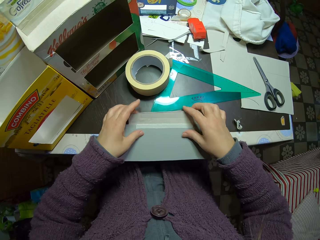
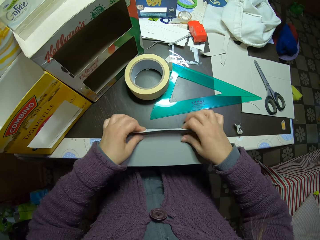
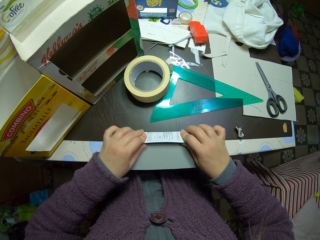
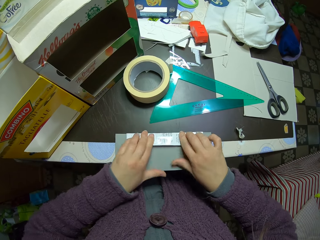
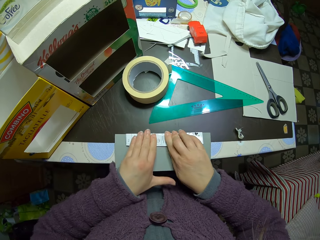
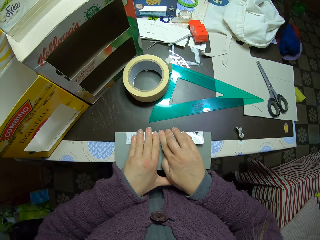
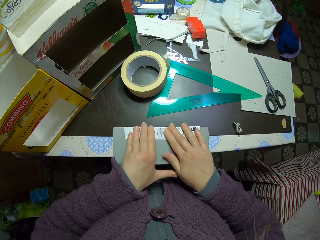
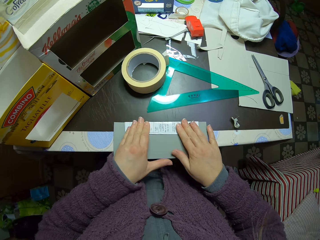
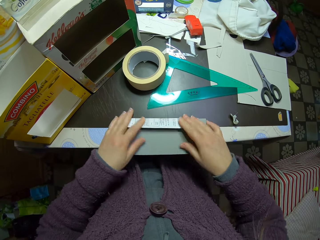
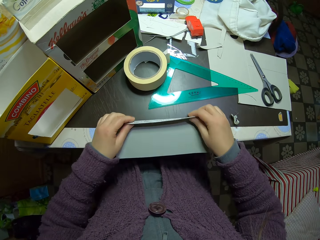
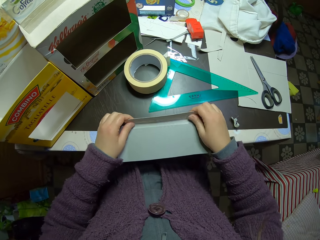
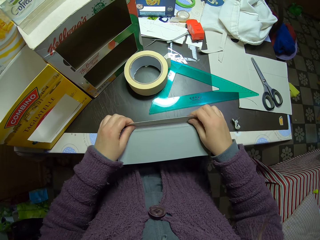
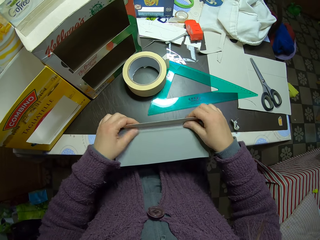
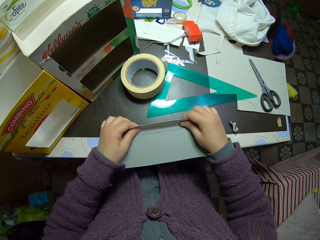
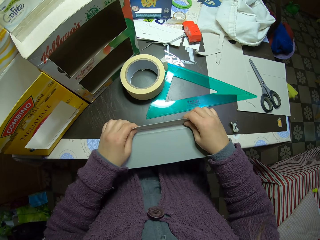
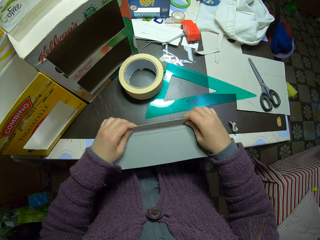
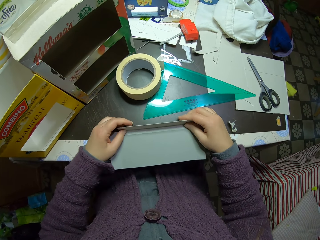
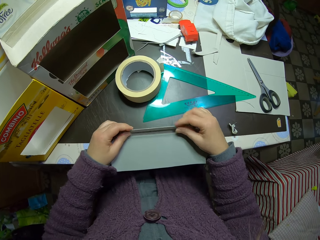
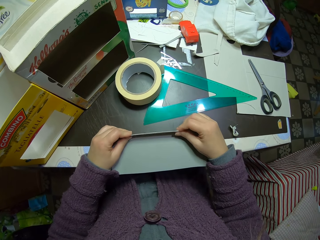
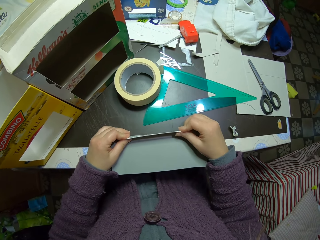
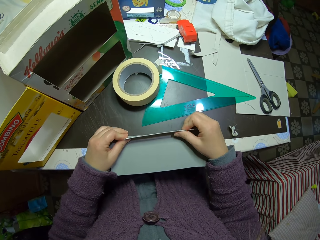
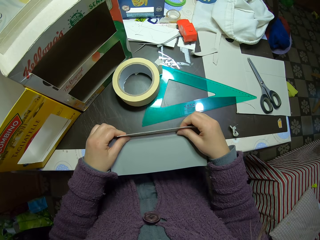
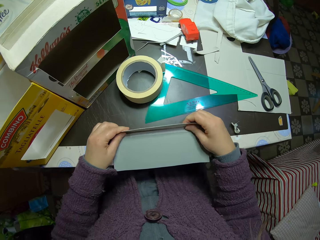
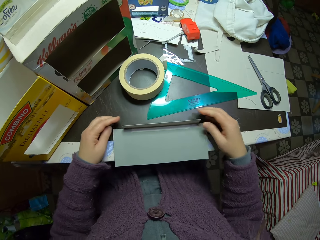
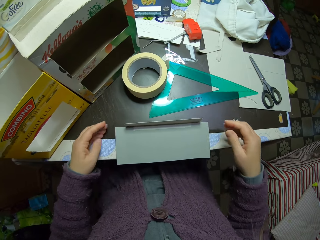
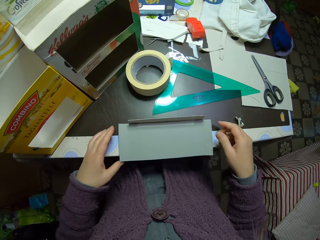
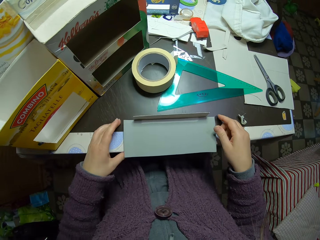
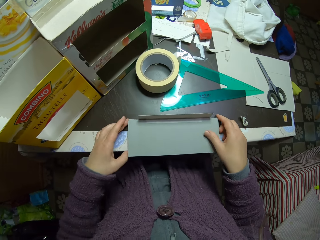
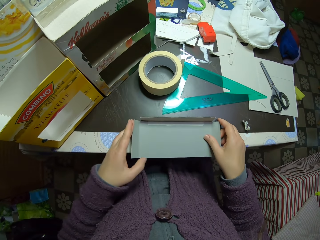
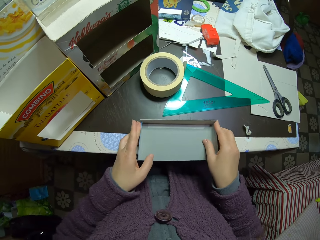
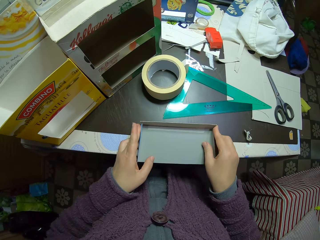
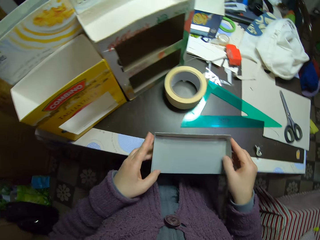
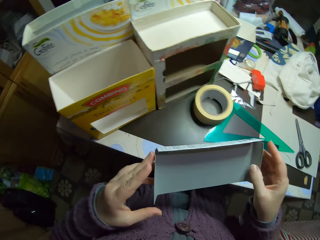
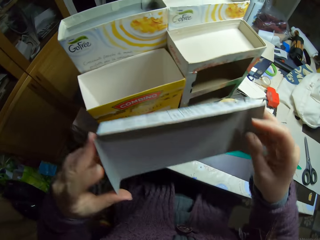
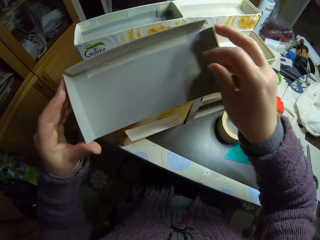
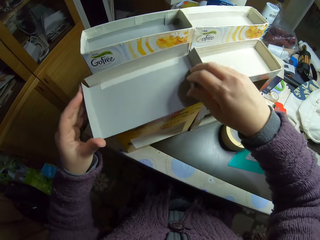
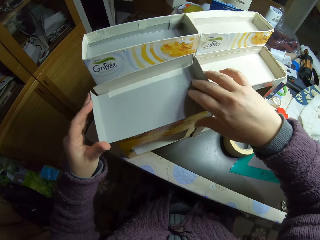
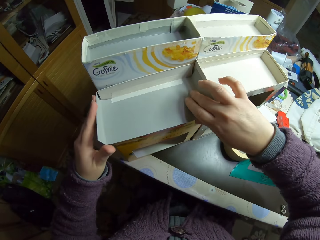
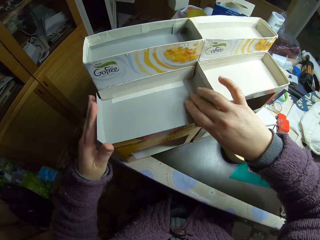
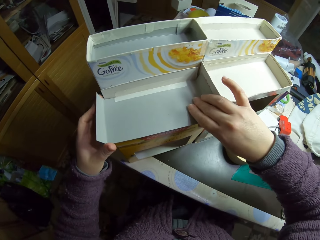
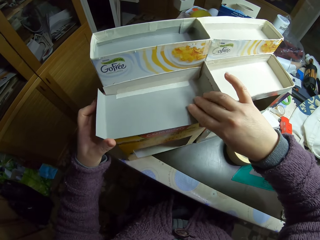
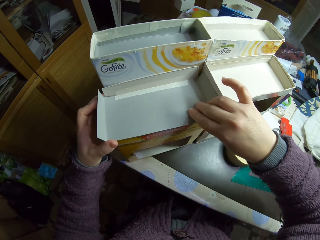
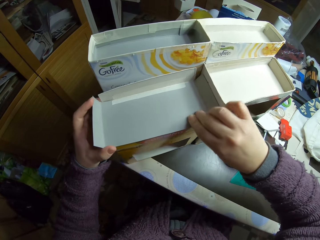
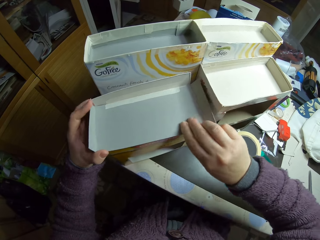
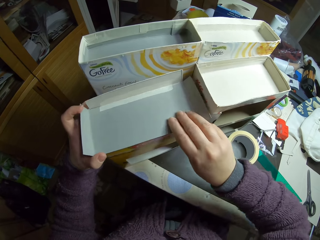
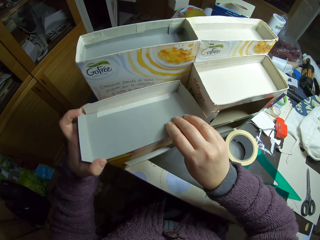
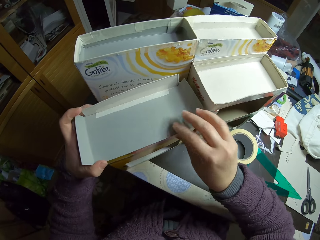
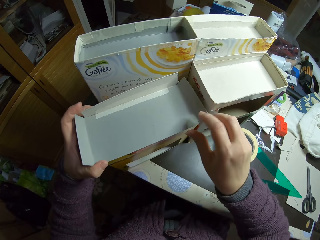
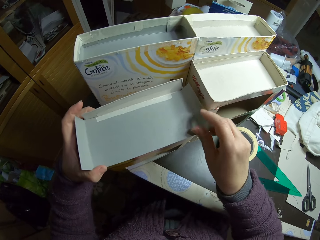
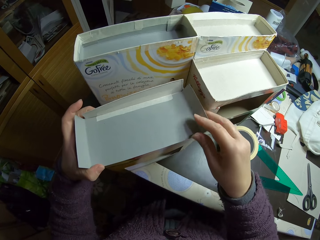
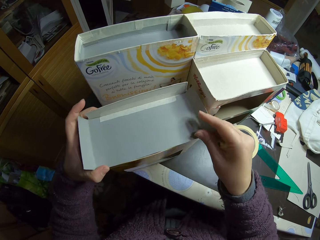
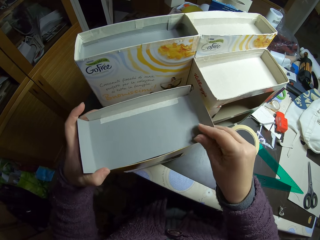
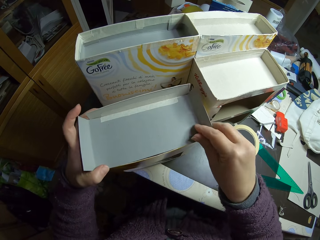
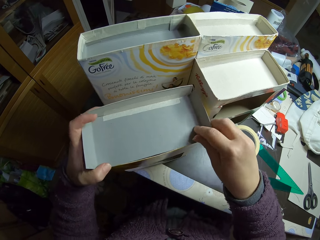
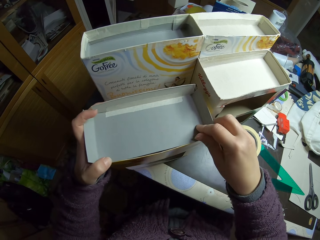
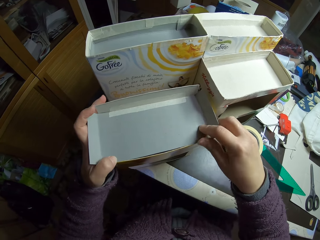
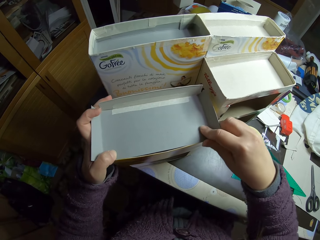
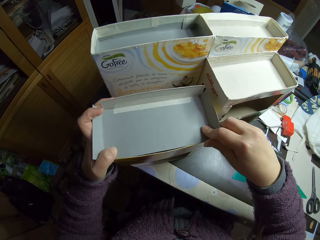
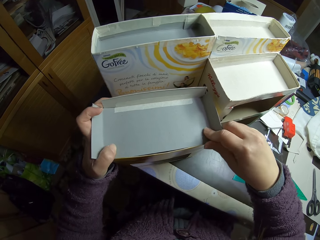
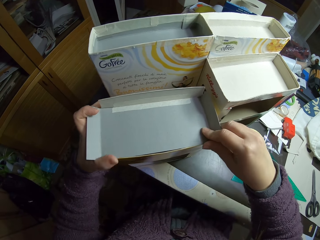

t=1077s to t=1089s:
The camera wearer folds the paper or piece of carton on the table. They press the piece of carton. They unfold the piece of carton. They press the piece of carton. They fold the piece of carton. They pick up the pieces of carton. They fit the pieces of carton in the carton.

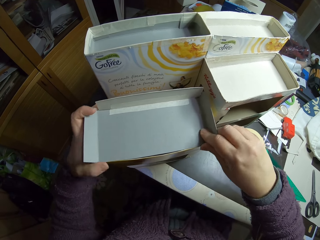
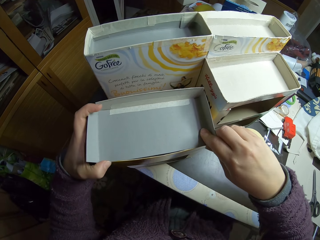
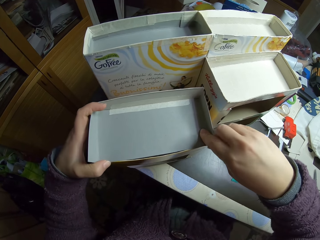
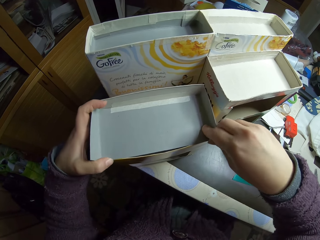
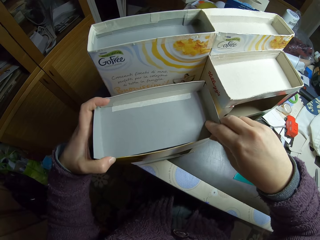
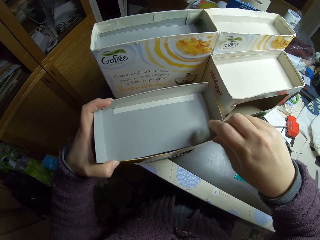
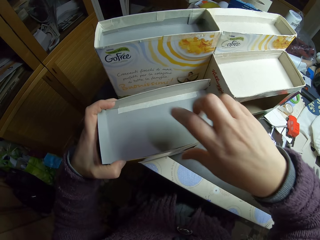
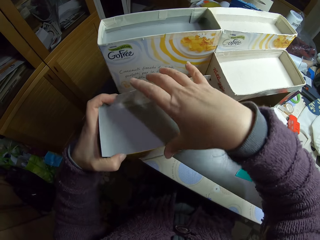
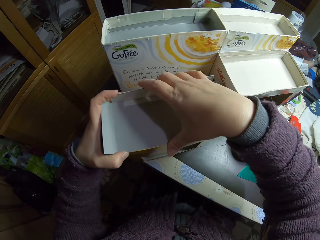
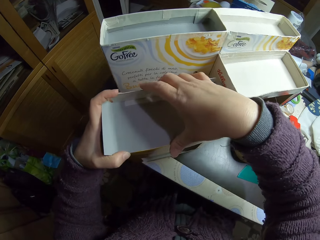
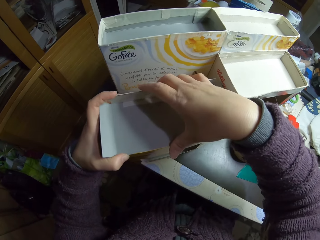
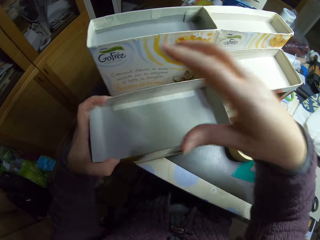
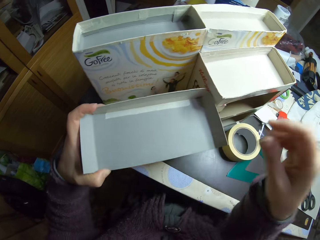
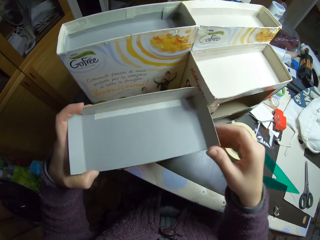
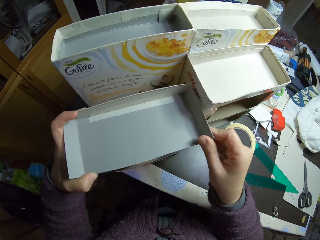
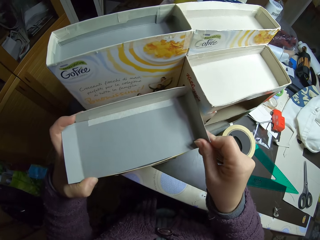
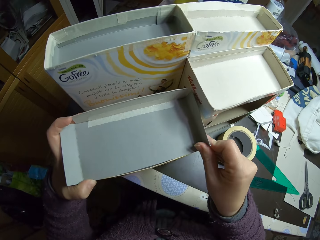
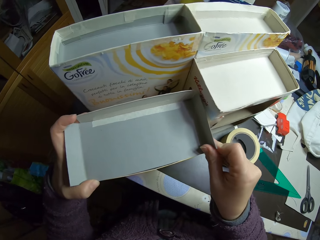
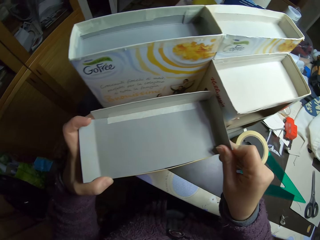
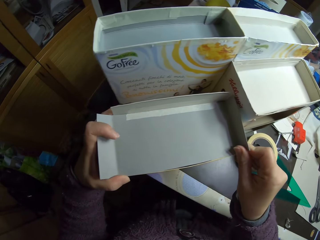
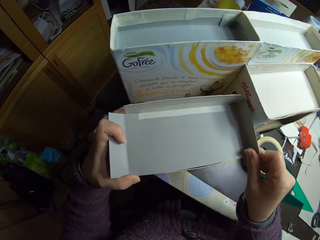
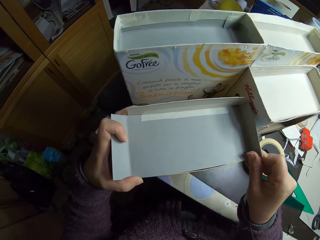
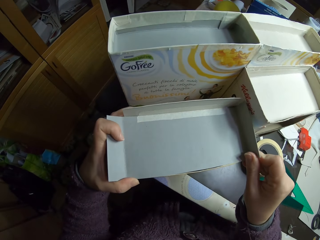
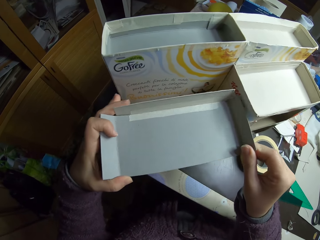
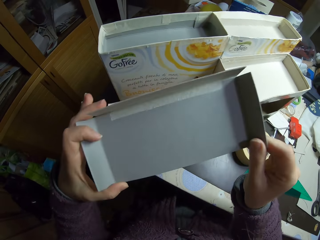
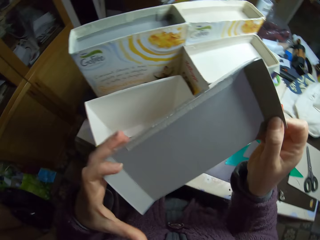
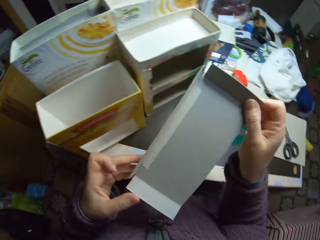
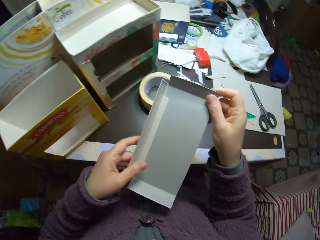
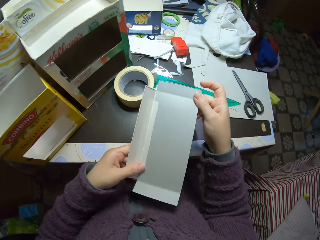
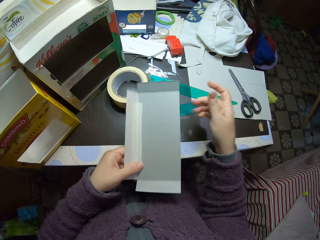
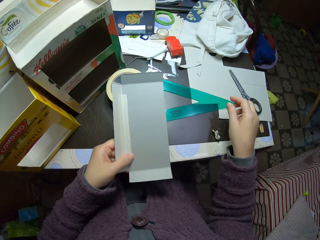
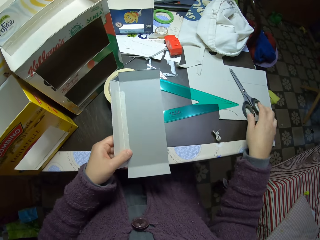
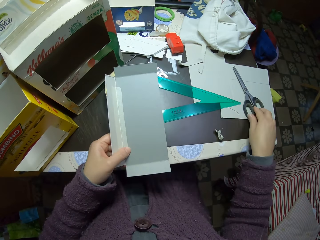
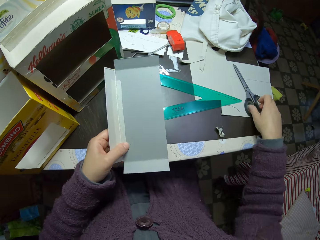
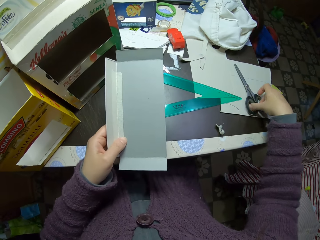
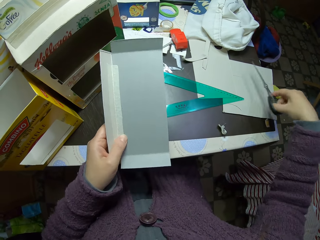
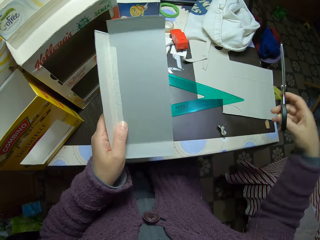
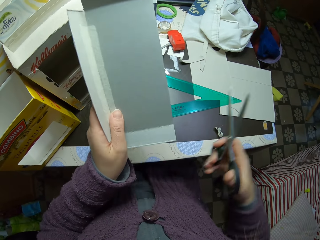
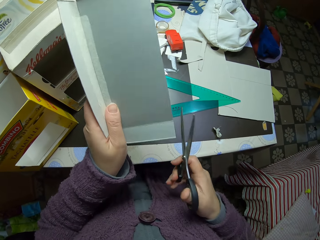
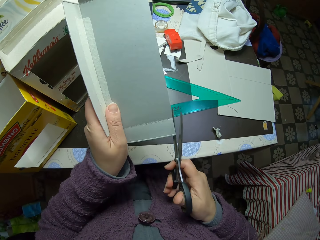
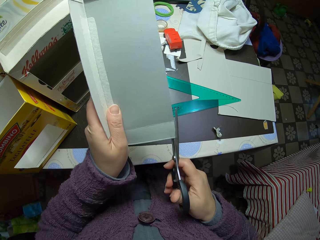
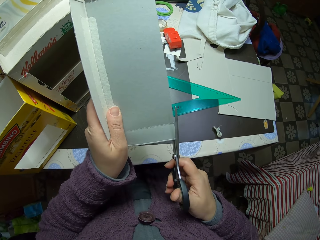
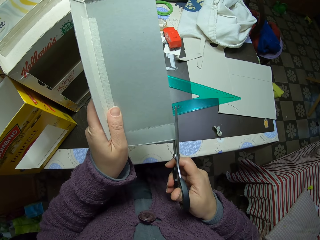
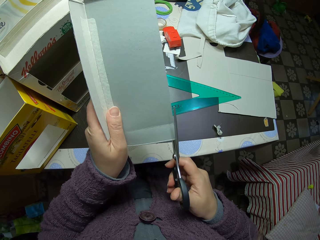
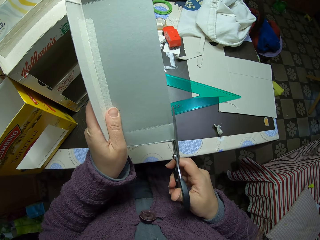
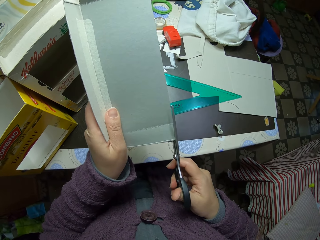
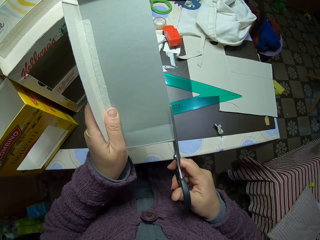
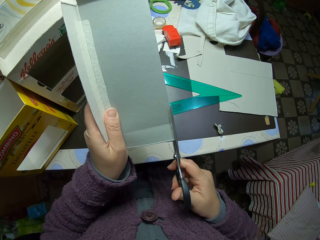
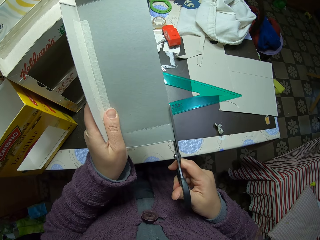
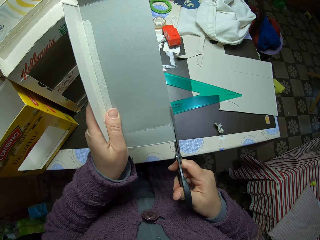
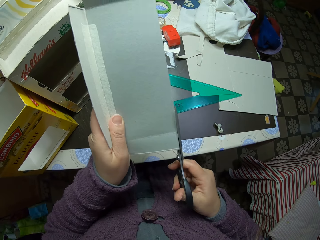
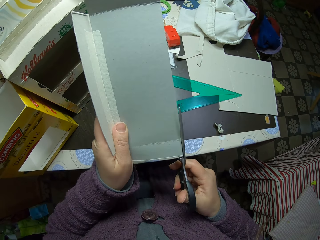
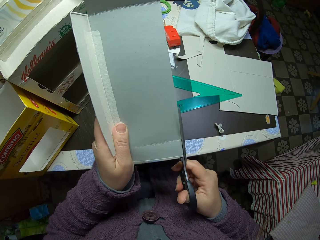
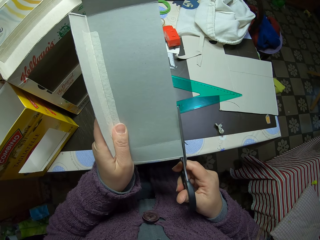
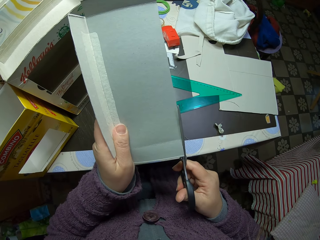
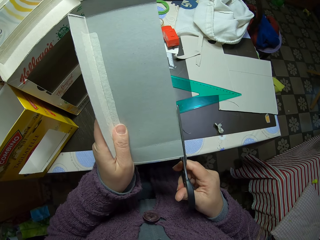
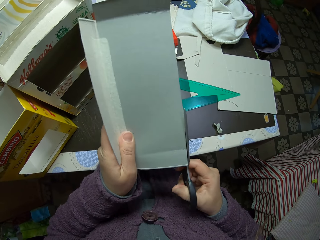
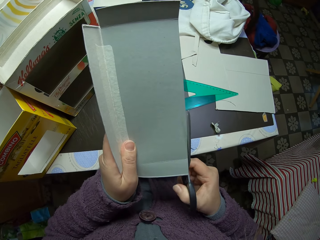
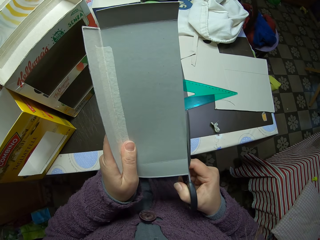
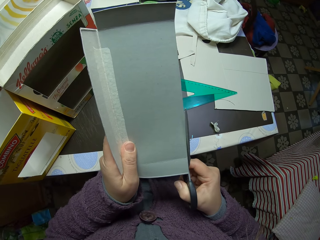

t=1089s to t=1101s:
The camera wearer removes the paper or pieces of carton from the carton. She unfolds the piece of carton. She holds the pieces of carton with one hand. She picks up the scissors from the table with her right hand. She cuts out a little piece off the carton piece with the scissors.
